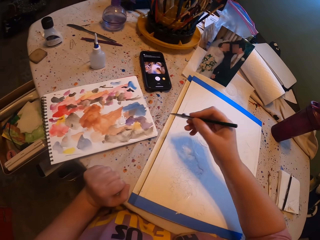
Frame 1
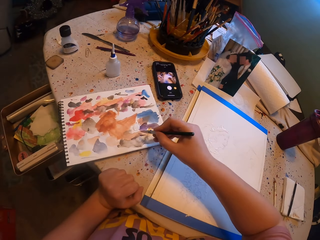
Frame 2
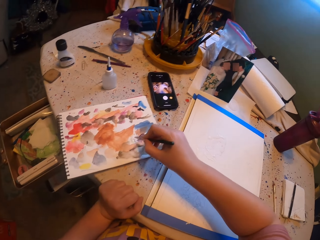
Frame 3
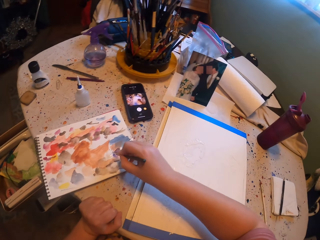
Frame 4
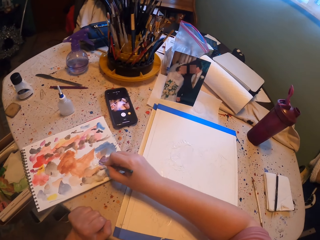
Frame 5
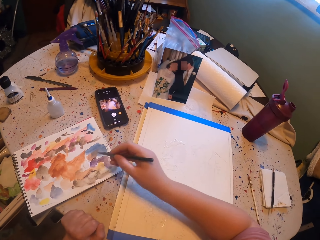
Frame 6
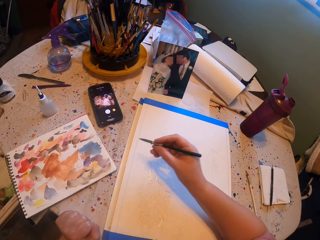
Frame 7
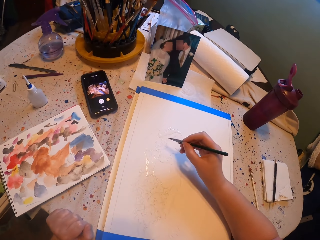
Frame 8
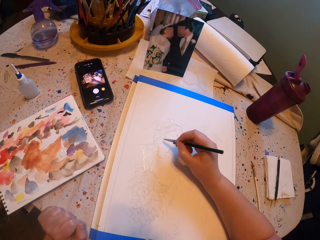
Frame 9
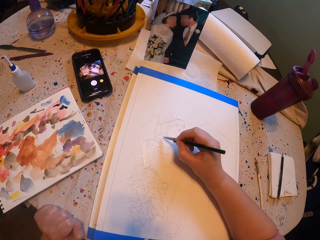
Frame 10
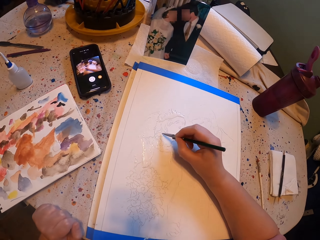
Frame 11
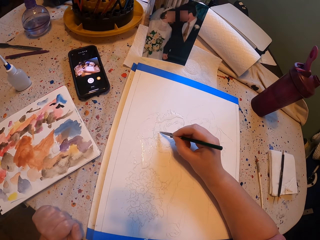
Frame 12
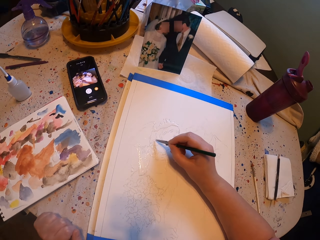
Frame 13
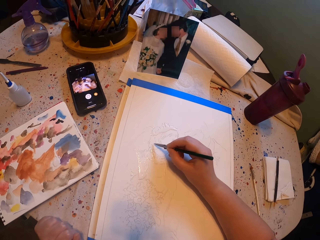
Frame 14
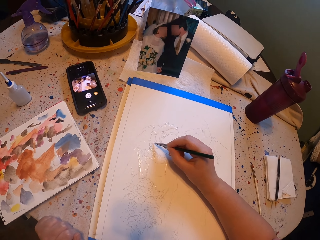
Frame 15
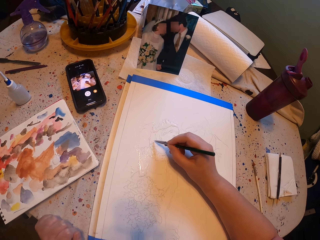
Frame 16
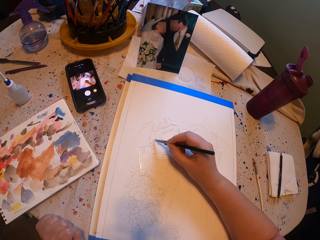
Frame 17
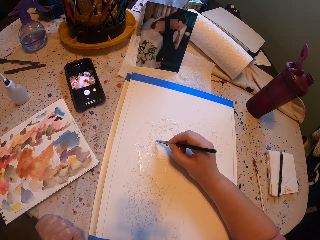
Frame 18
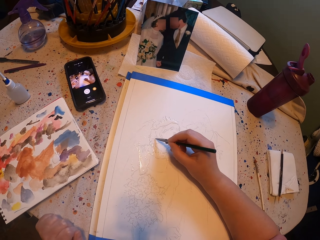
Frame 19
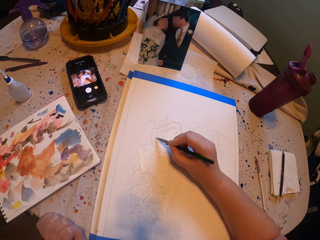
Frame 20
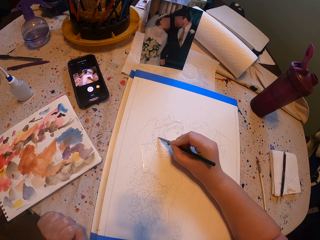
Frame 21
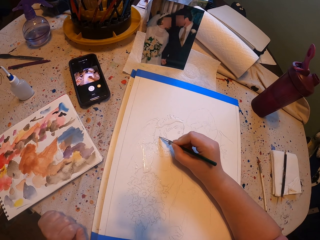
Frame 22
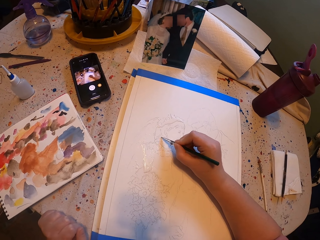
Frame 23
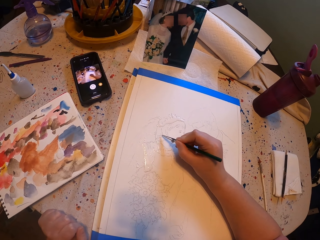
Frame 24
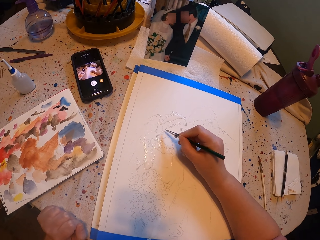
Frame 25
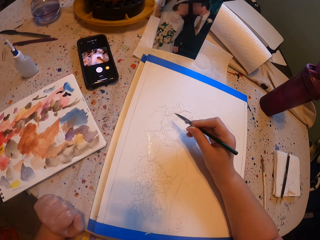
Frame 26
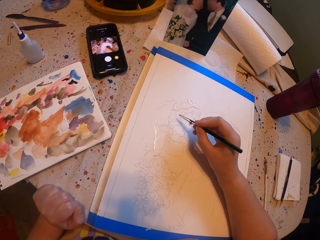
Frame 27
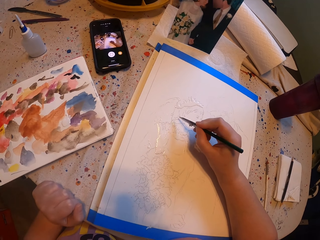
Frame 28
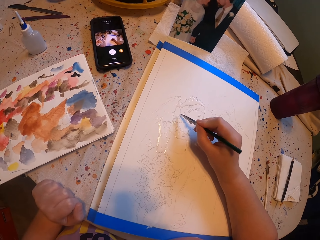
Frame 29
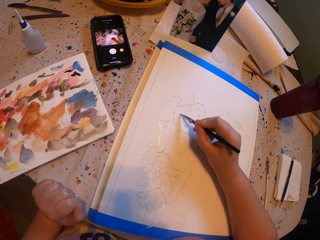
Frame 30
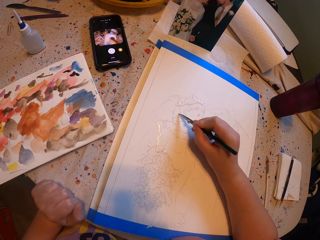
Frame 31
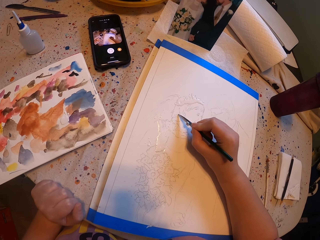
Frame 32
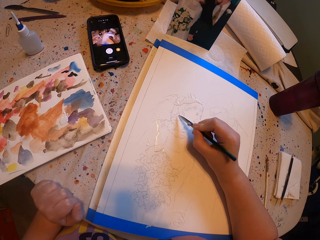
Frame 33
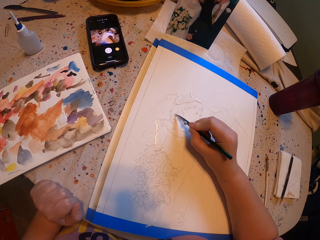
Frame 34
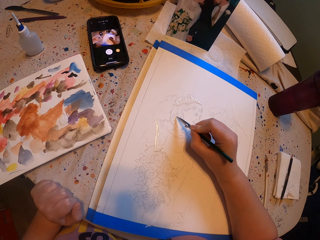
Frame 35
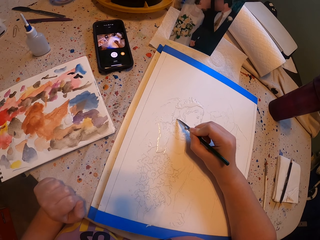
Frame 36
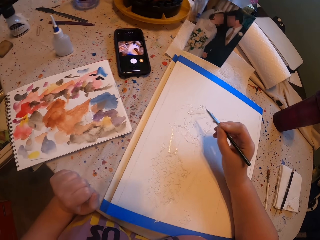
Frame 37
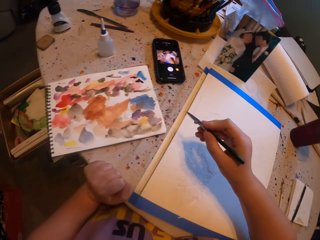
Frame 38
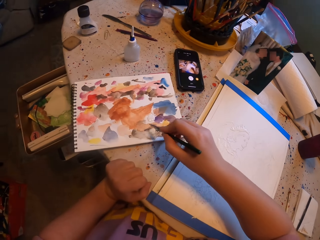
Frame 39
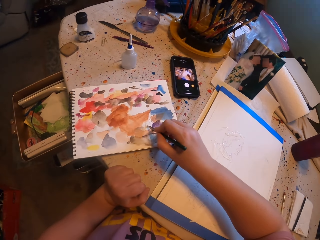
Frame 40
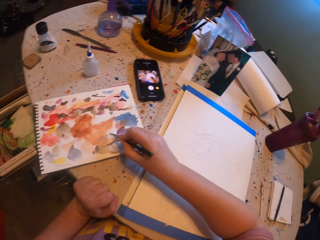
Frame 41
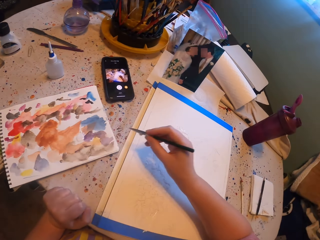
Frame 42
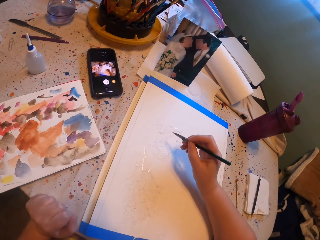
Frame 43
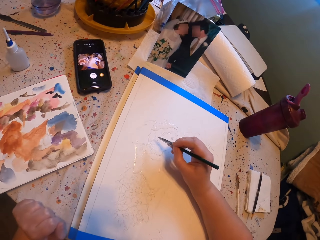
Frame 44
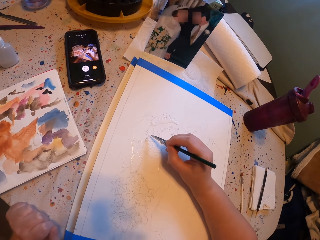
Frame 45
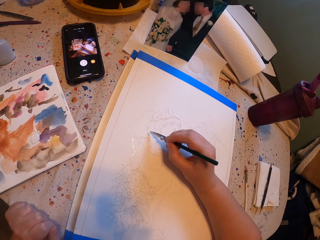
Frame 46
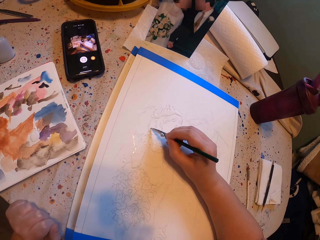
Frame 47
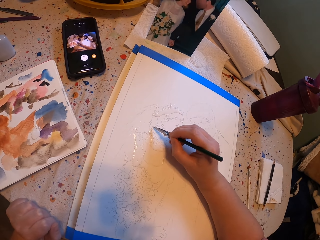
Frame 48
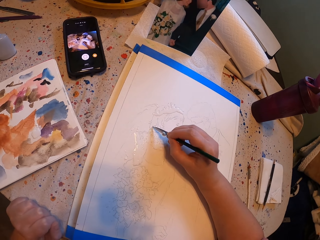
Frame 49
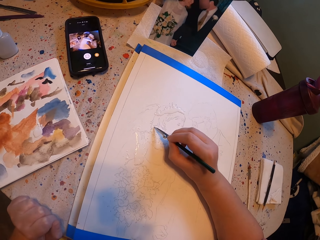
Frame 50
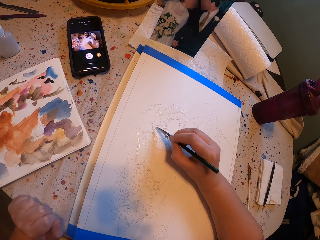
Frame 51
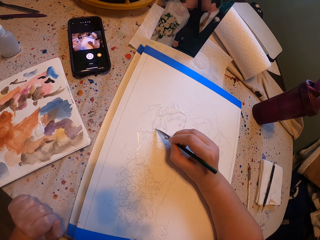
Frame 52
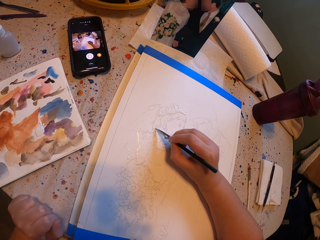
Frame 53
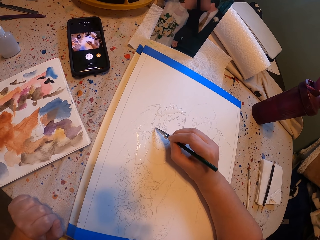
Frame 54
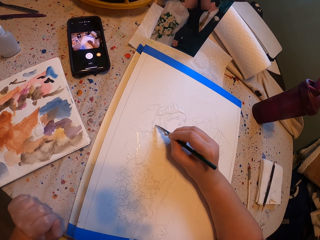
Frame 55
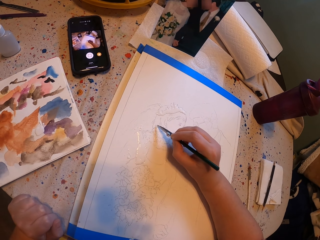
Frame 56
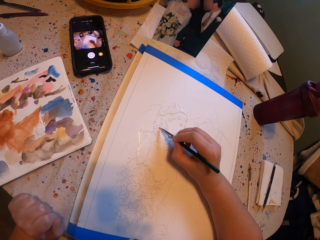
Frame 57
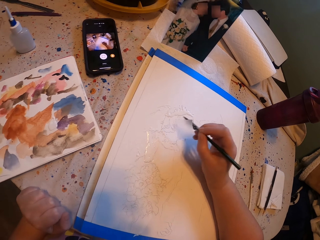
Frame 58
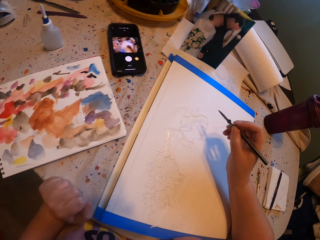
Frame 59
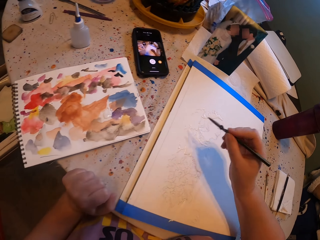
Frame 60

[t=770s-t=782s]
The camera wearer rubs the pen brush on the ink paper. They put paint on the paint brush. They paint a picture with the pen brush. They rub the pen brush on the ink paper and put paint on the paint brush again. They paint the picture with the pen brush again.

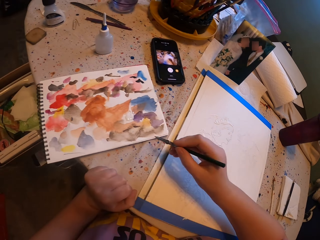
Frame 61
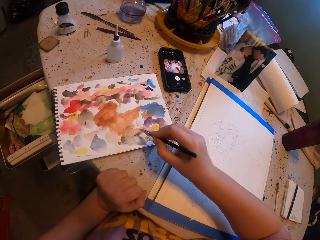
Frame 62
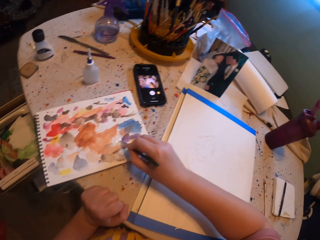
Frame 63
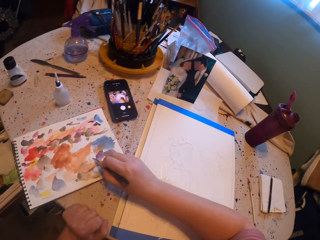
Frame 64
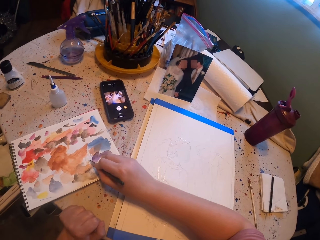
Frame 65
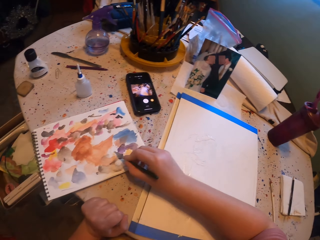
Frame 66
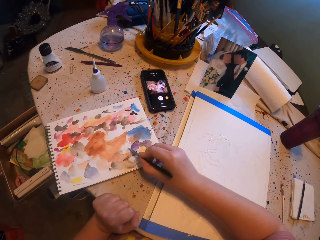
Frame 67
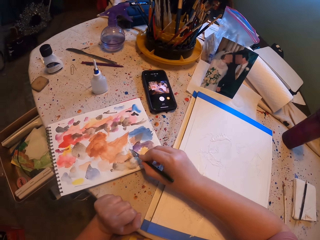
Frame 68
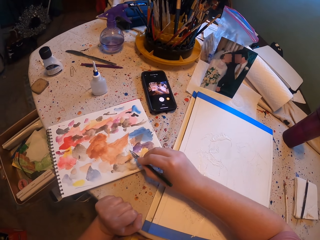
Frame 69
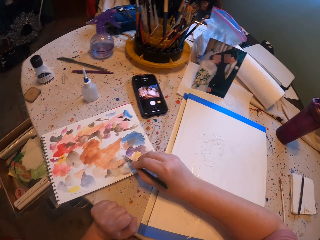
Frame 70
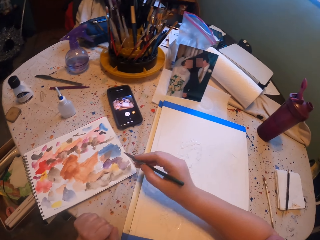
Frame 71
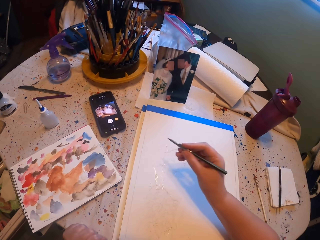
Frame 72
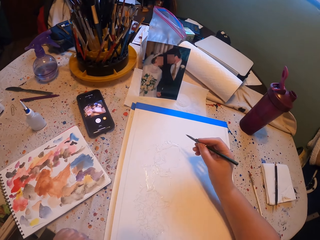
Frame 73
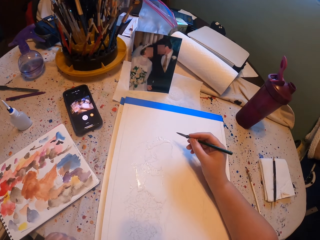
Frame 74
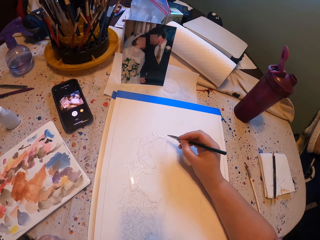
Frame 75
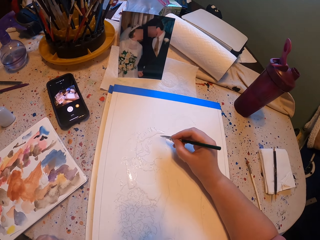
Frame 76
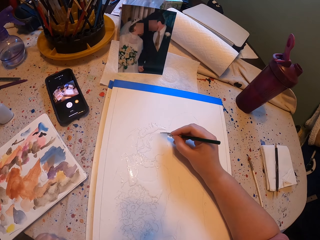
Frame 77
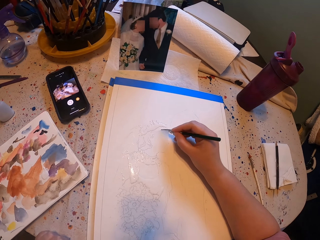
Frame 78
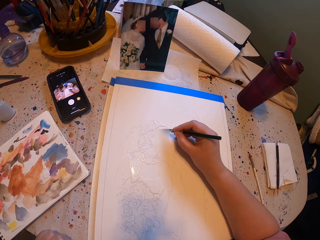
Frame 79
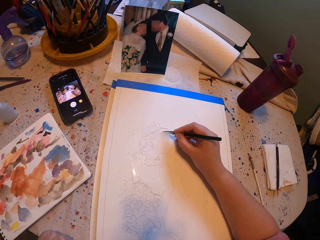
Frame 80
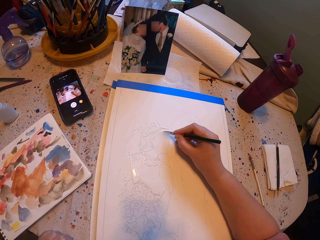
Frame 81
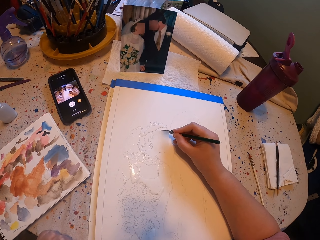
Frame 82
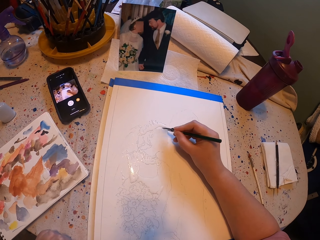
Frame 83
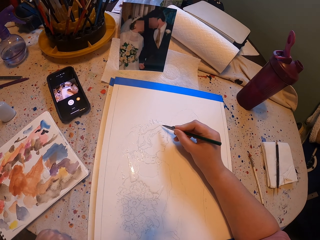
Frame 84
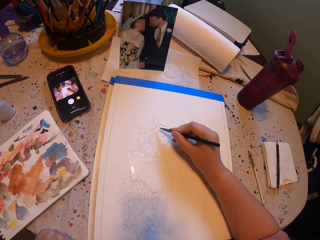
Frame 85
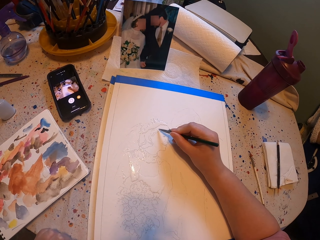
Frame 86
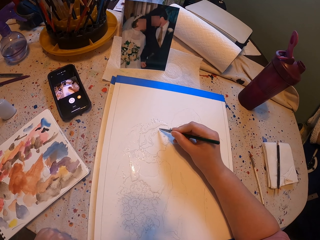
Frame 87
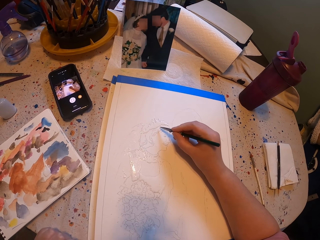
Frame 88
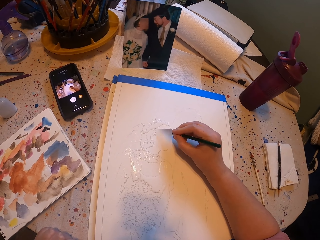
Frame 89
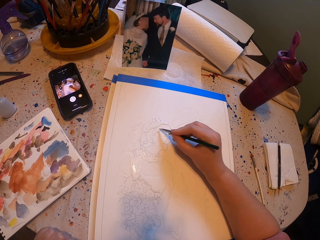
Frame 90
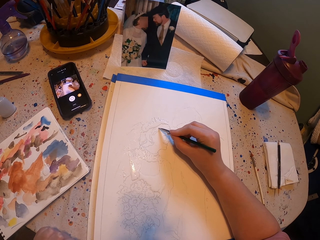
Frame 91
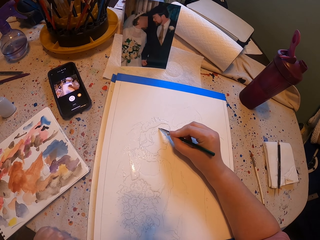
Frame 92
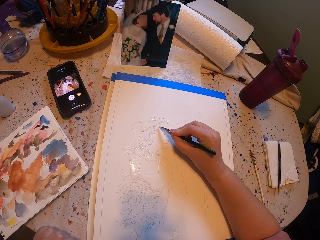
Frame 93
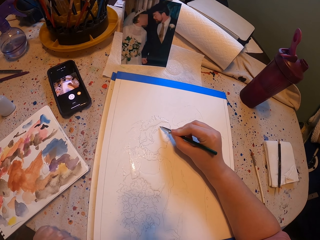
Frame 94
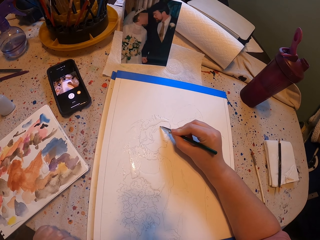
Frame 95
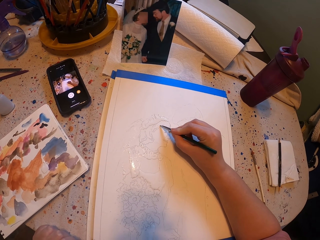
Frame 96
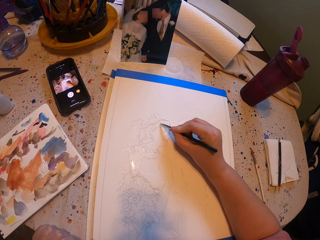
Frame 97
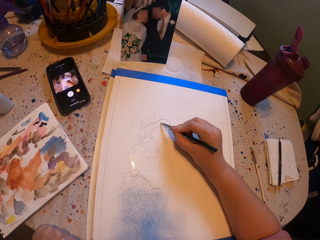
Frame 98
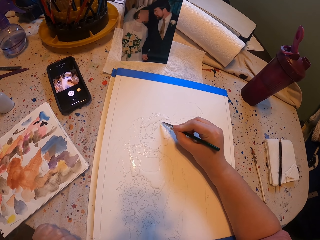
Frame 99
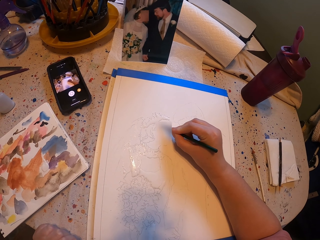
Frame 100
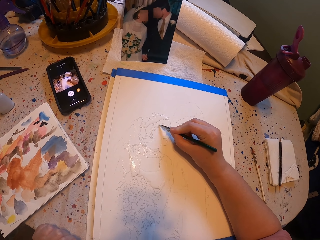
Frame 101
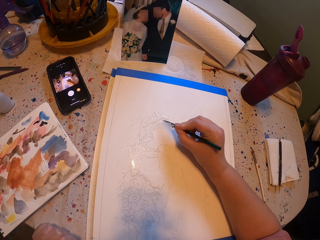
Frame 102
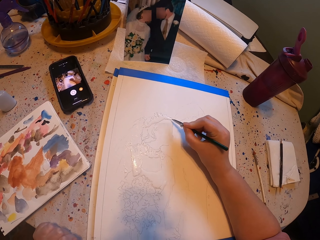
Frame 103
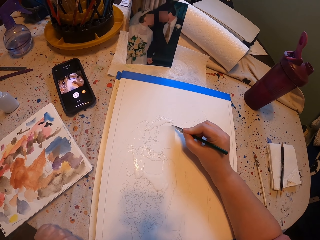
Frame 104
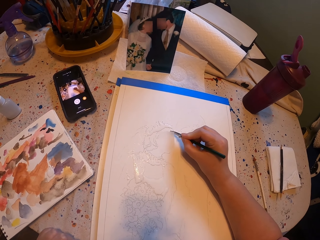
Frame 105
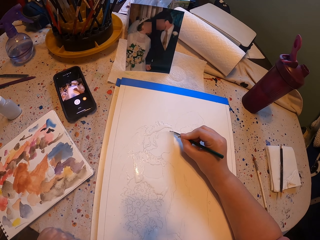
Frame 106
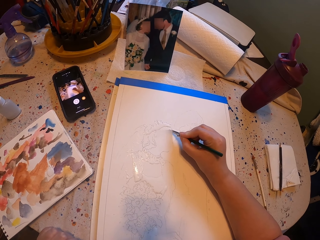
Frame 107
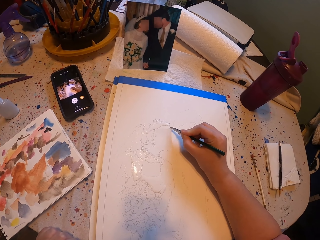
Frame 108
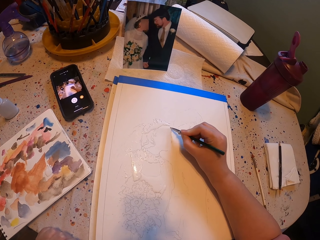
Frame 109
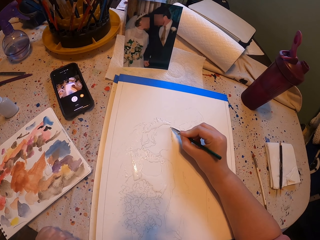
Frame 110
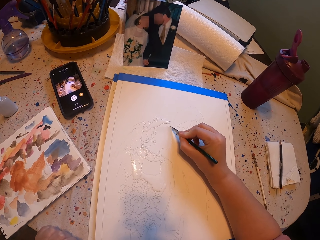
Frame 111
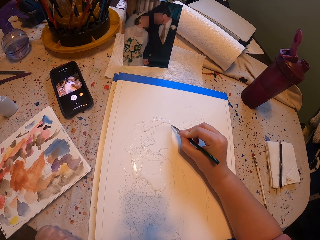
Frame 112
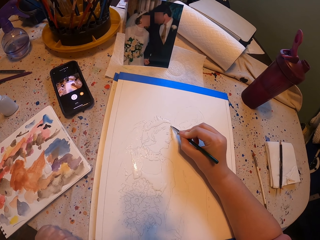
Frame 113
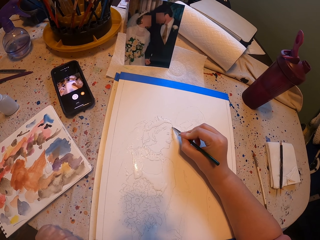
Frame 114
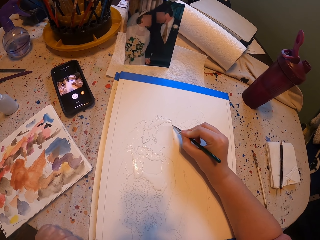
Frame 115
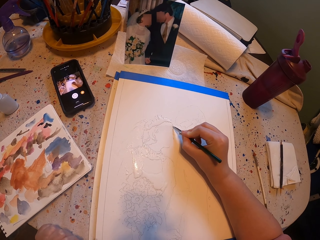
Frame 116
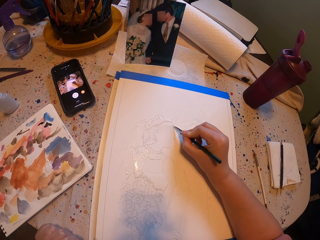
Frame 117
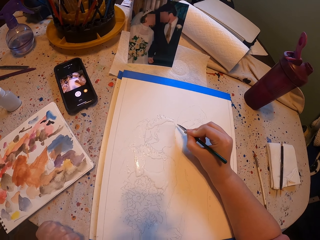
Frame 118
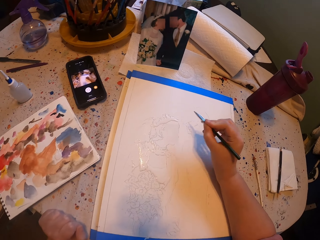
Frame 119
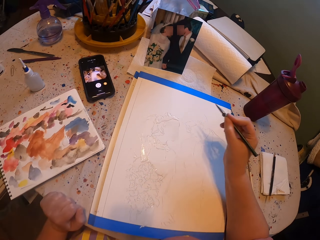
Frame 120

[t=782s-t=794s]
The camera wearer puts paint on the paint brush. They rub a pen brush on the ink paper. They paint a picture with the pen brush.
